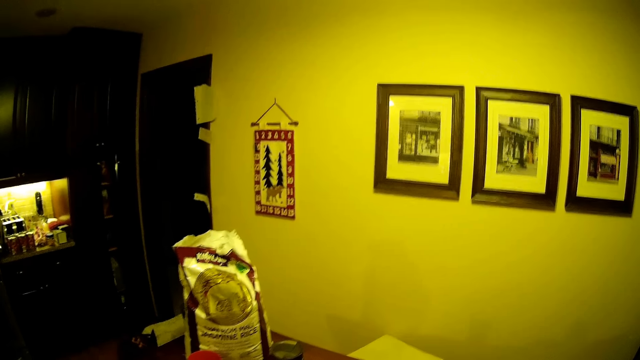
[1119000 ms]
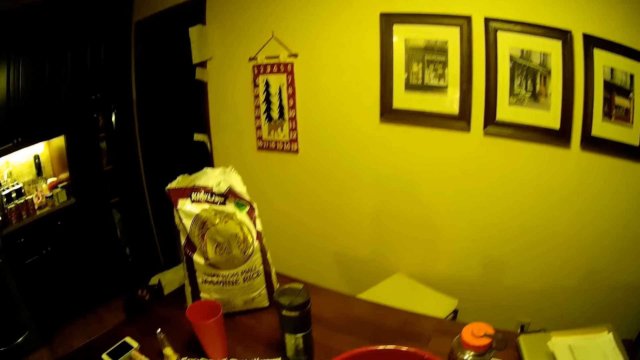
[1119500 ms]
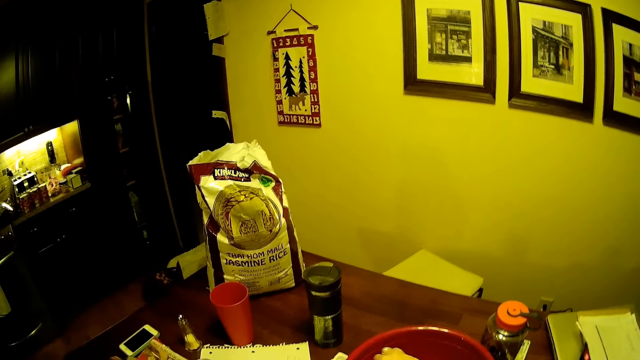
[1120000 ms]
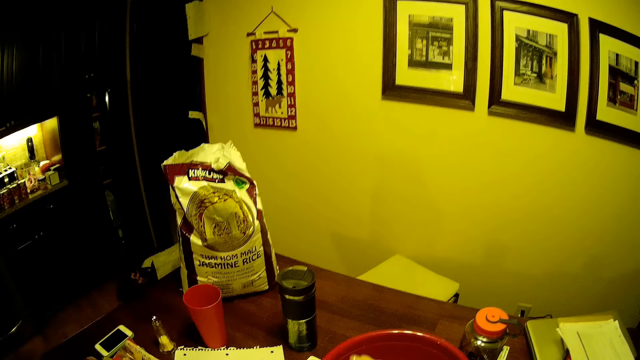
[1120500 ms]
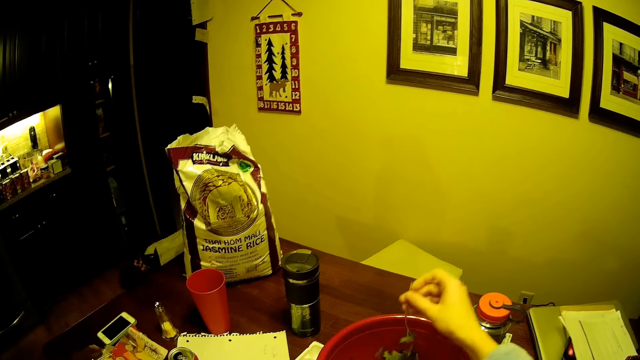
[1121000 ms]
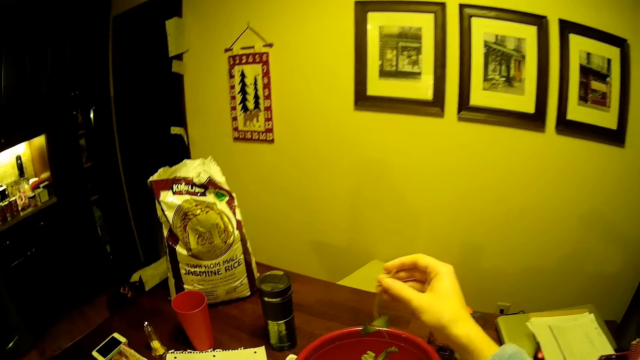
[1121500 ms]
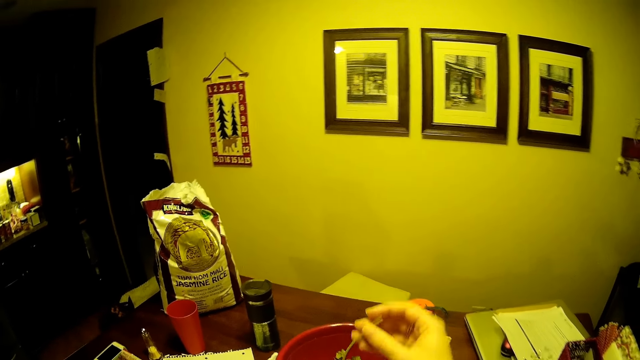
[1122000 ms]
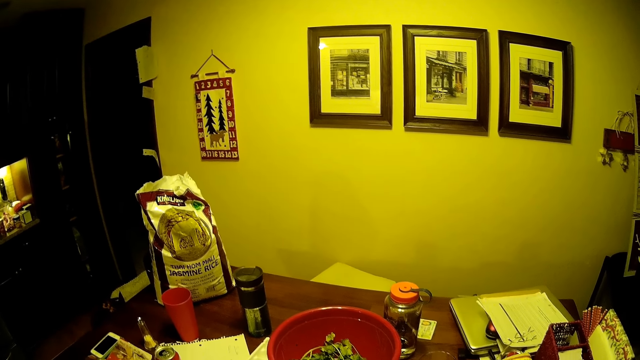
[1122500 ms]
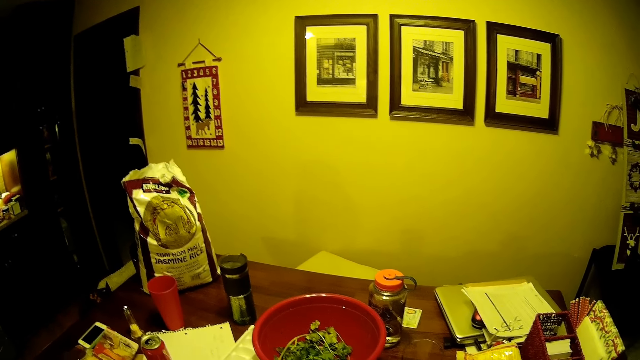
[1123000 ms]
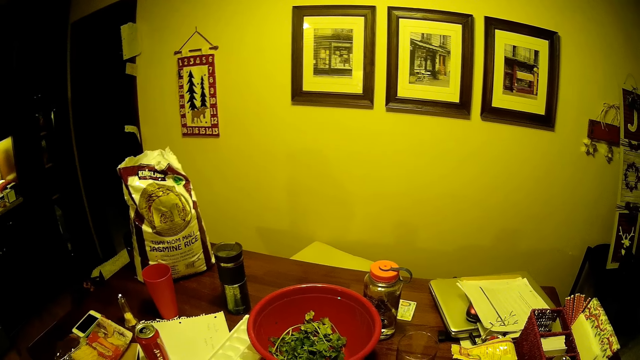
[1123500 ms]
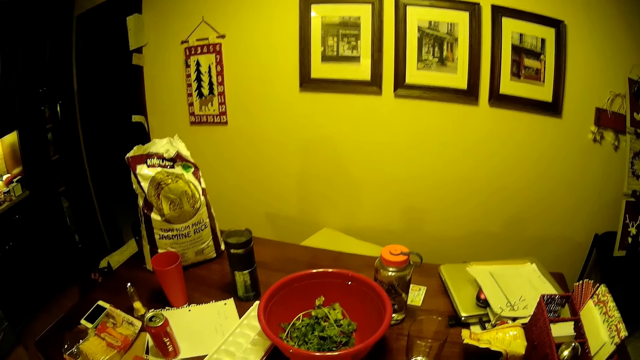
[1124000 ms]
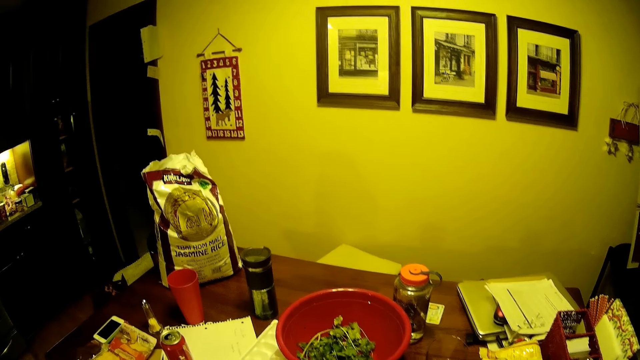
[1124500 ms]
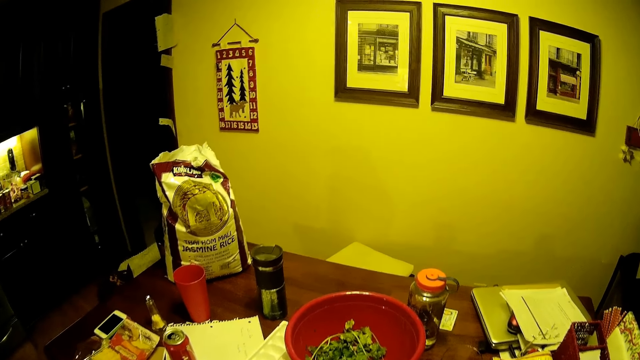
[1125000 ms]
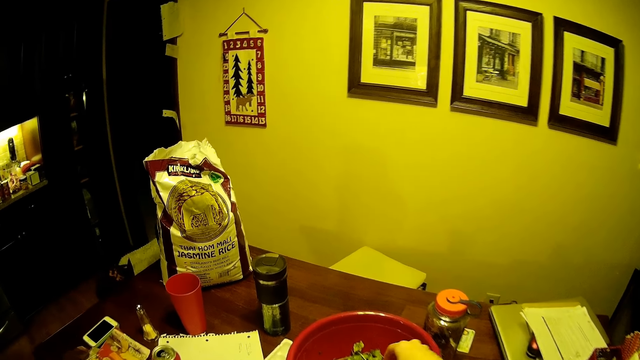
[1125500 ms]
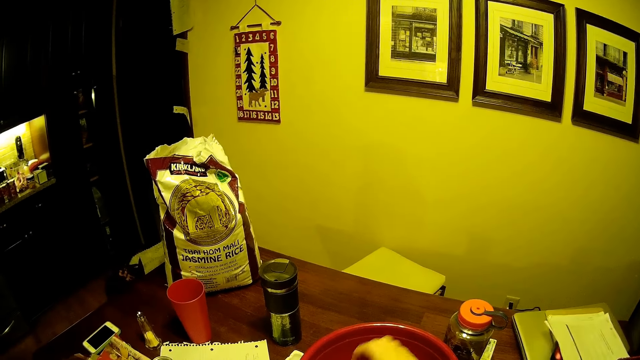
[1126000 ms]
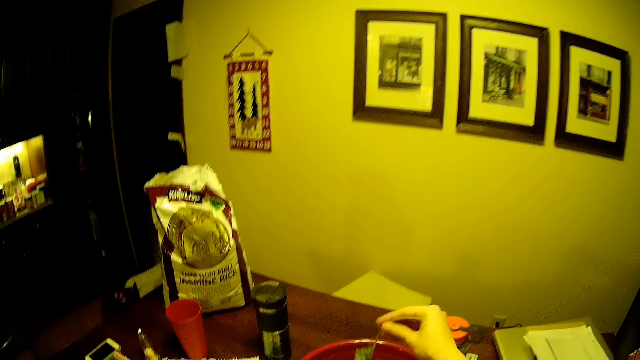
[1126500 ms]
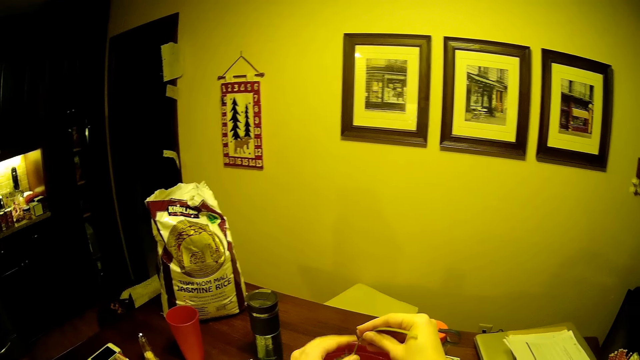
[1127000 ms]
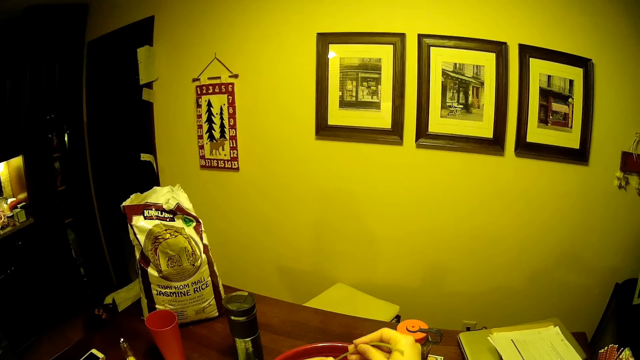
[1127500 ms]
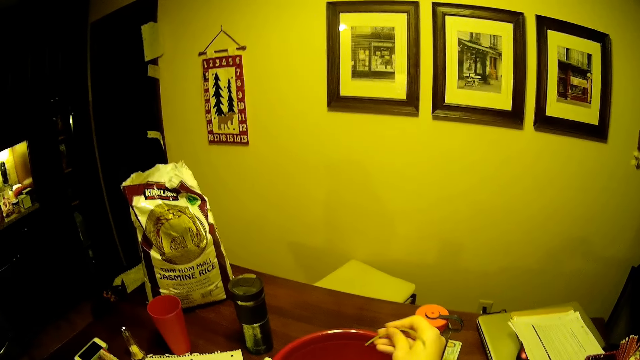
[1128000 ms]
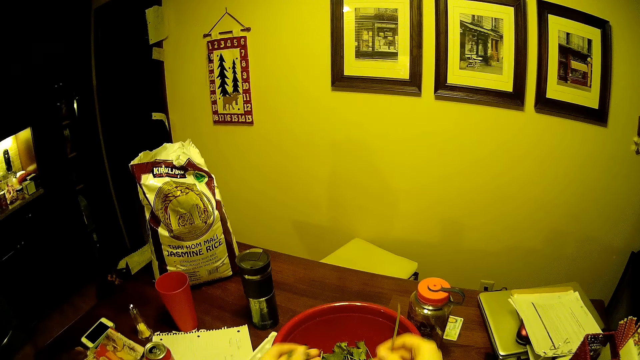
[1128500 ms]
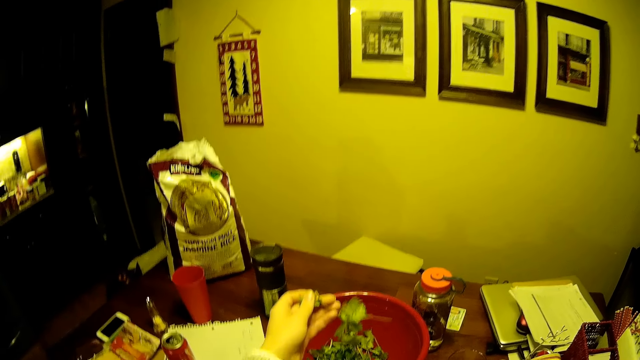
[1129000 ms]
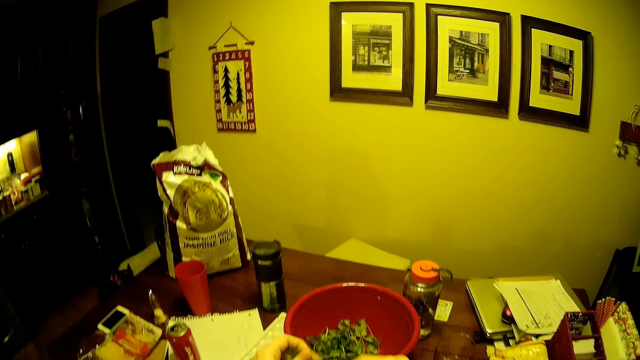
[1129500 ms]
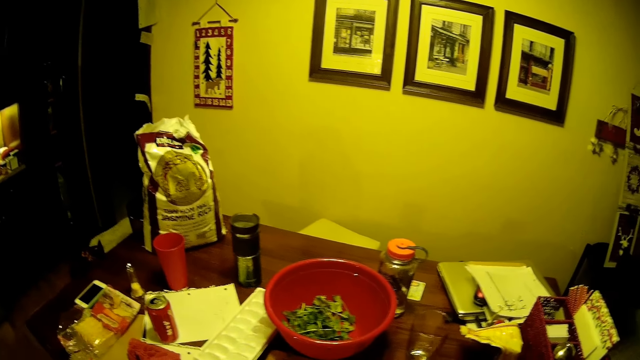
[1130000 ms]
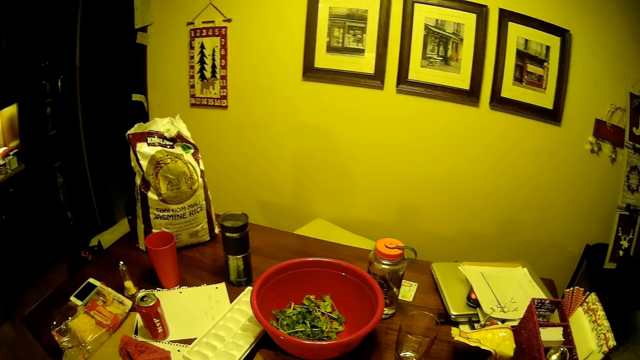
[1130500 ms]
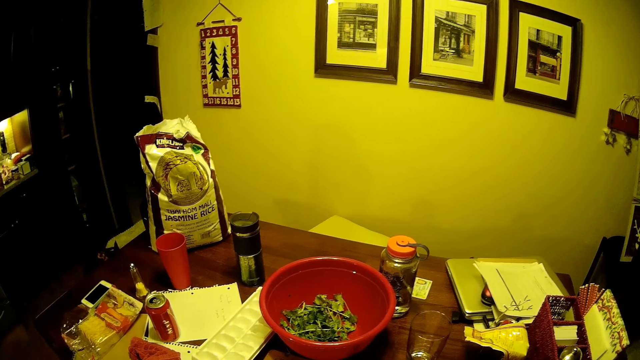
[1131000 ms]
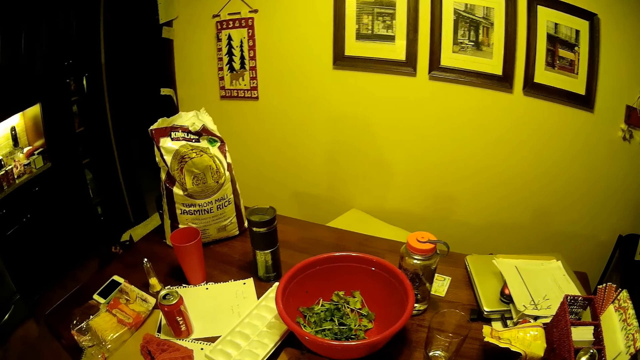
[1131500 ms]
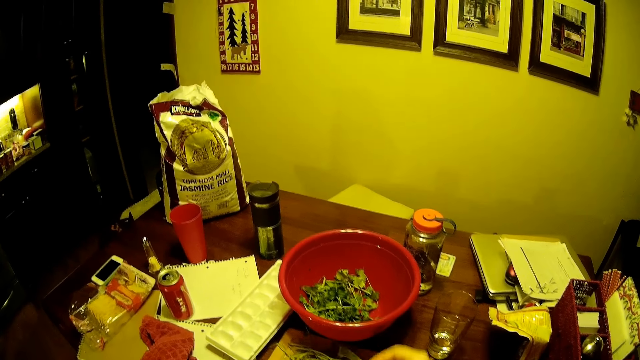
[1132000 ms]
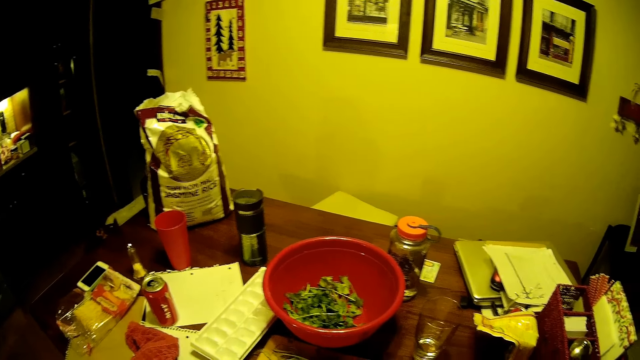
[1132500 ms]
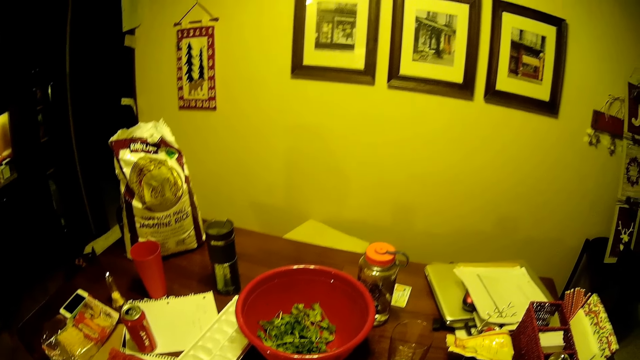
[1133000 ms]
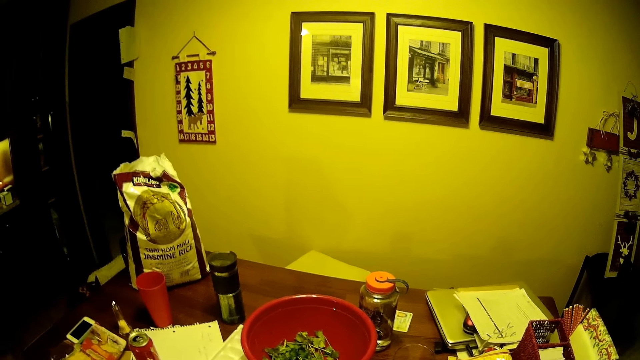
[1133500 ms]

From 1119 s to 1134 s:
The camera wearer stares at the table. They pick the vegetable in the basin and remove the stem of the vegetable. They pick the vegetable in the basin and remove the stem of the vegetable. They stare around the house.

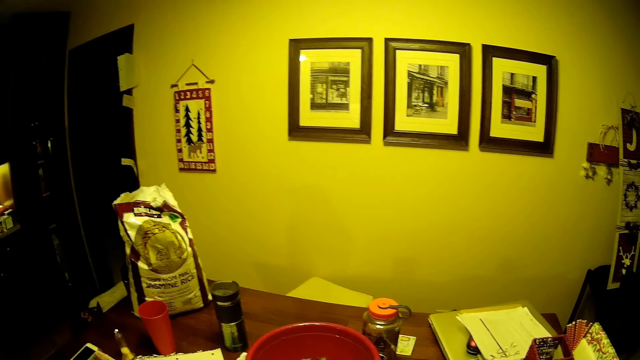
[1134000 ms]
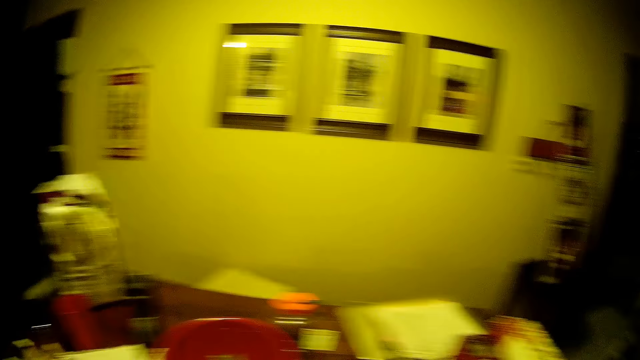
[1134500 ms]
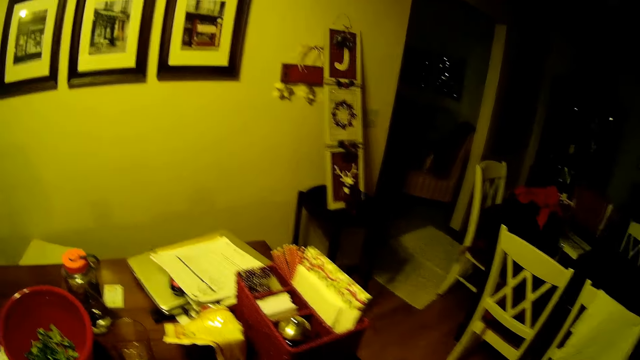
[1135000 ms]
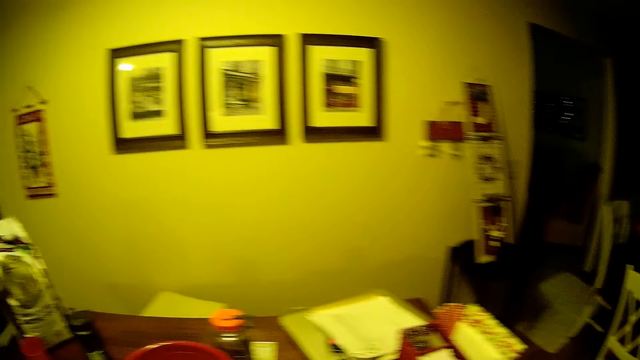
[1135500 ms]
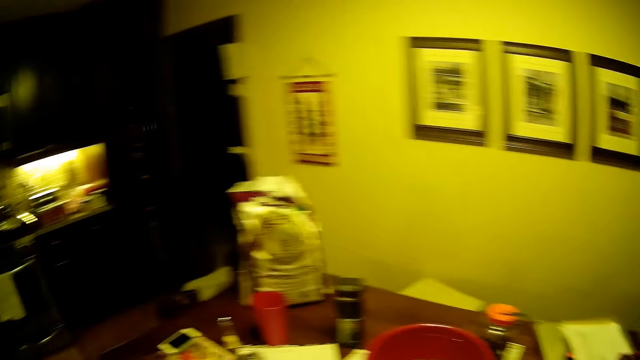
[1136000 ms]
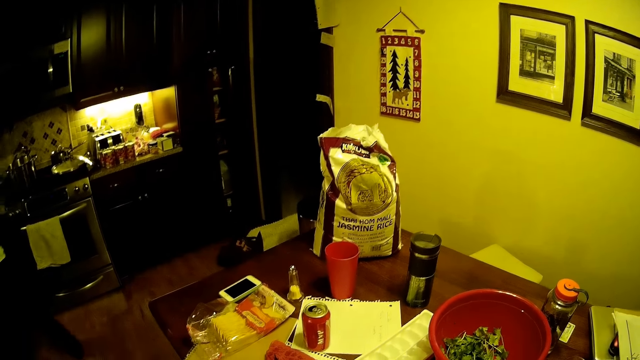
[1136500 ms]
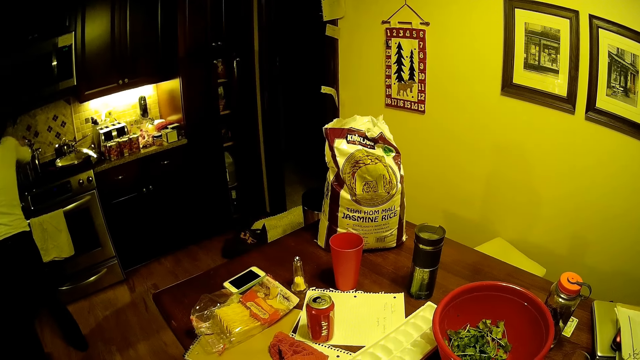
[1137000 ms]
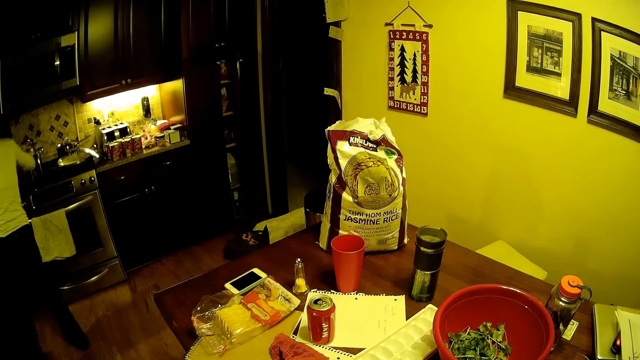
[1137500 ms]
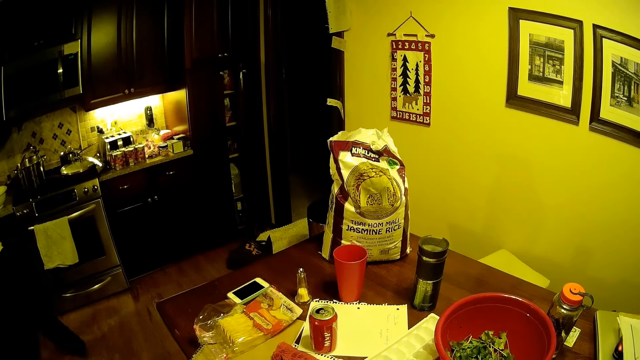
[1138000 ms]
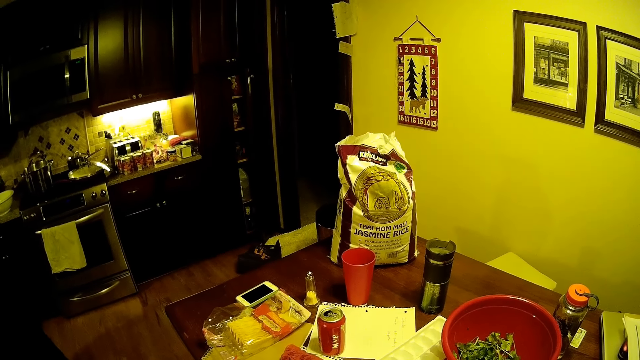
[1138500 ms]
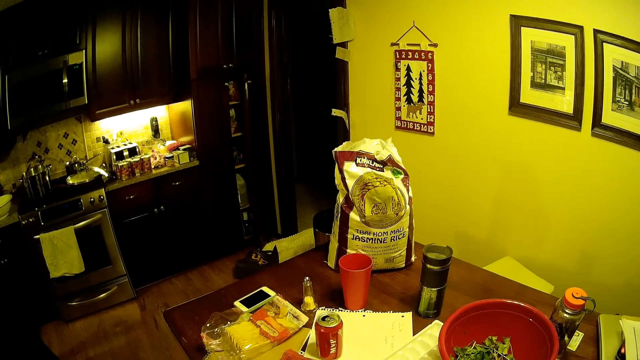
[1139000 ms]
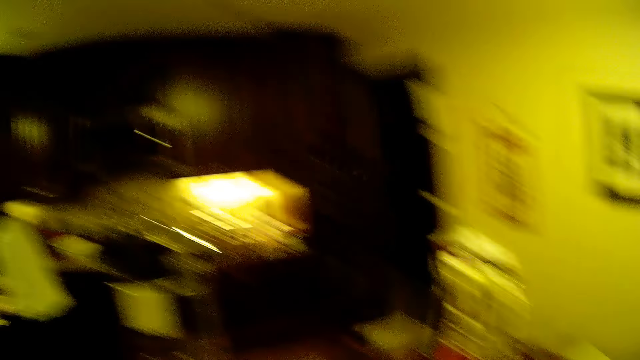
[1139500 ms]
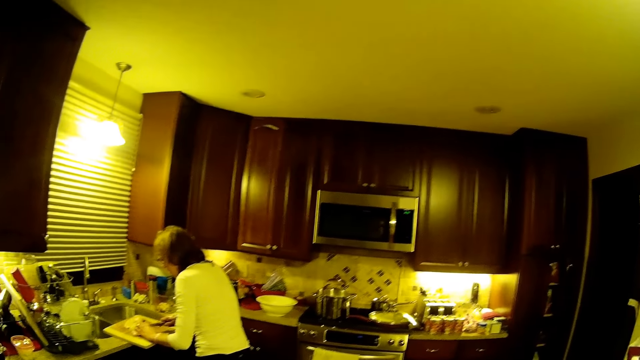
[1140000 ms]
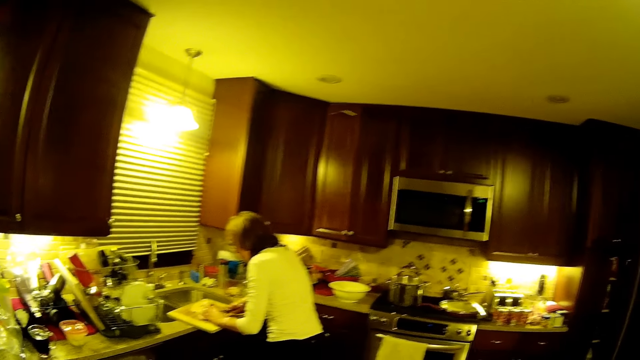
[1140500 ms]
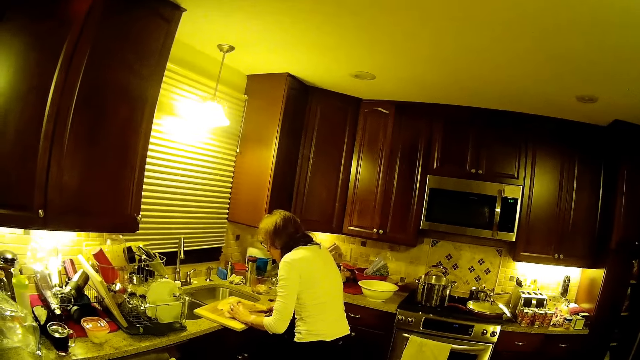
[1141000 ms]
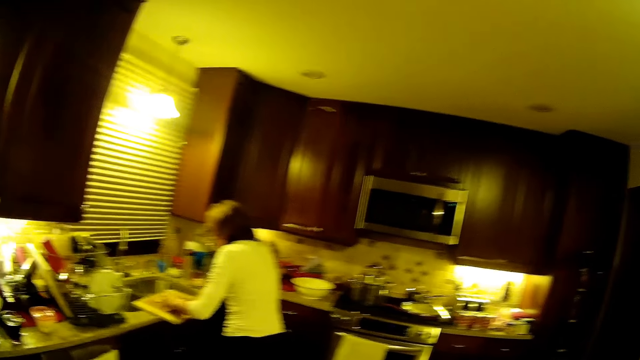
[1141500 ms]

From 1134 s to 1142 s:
The camera wearer moves the camera around the room. A woman walks around the house.
